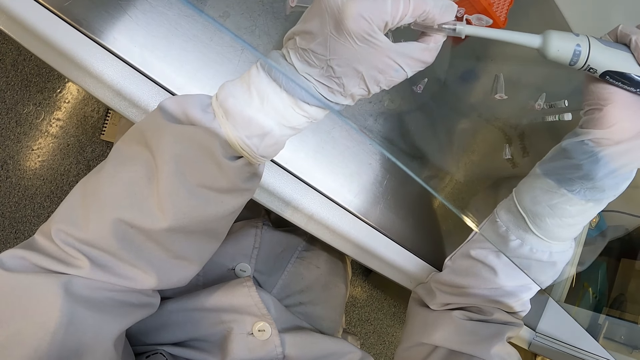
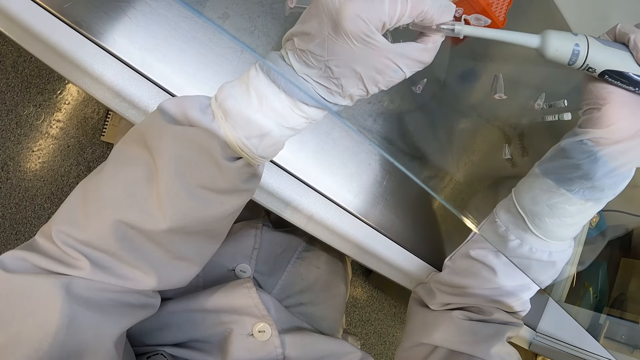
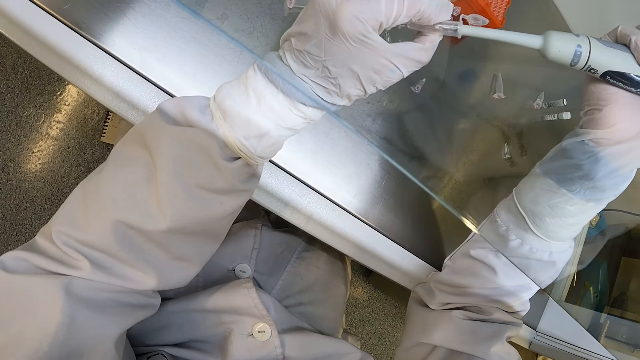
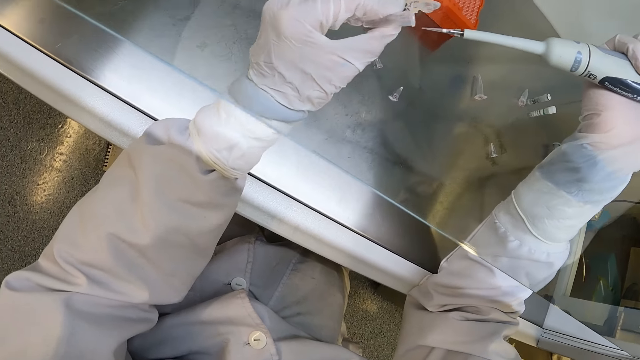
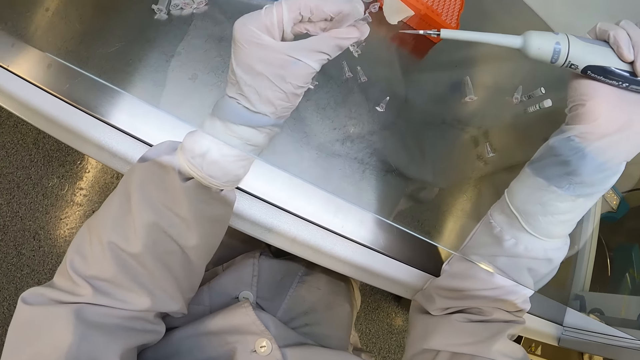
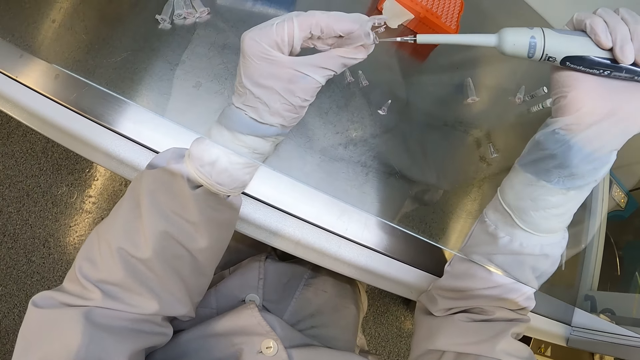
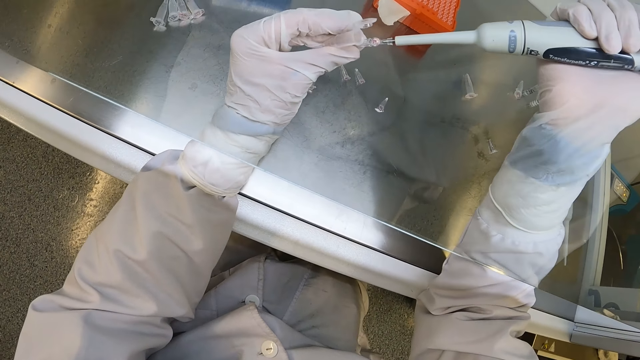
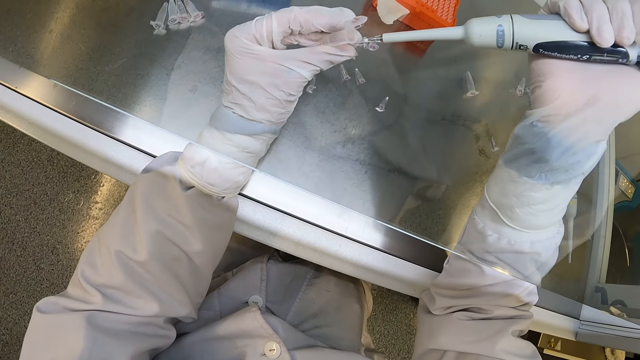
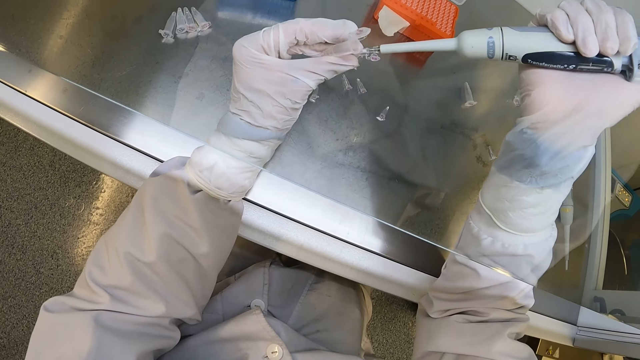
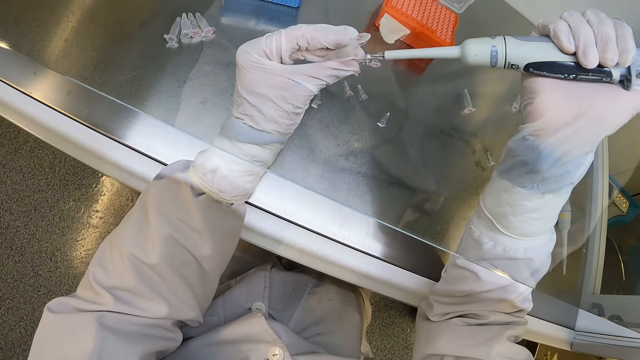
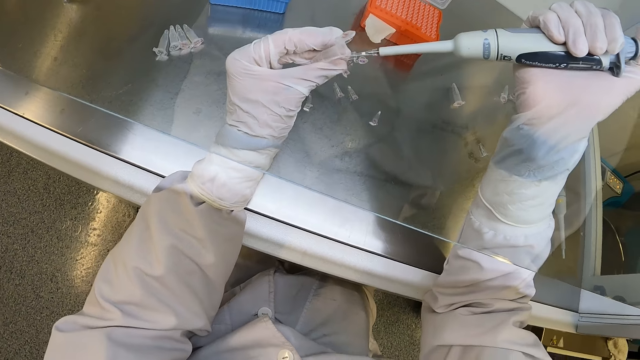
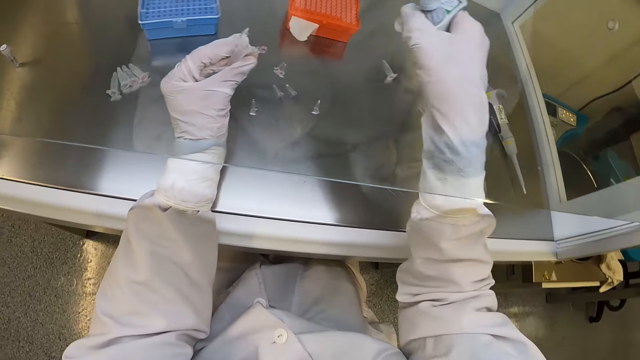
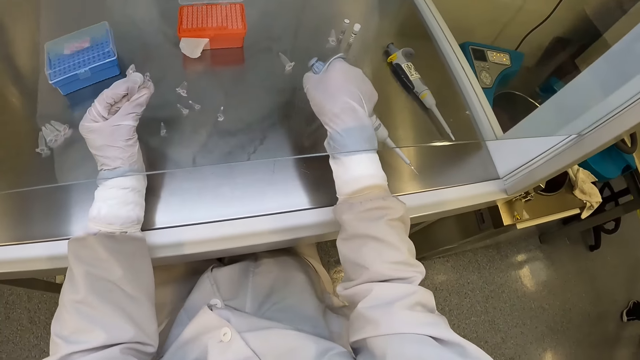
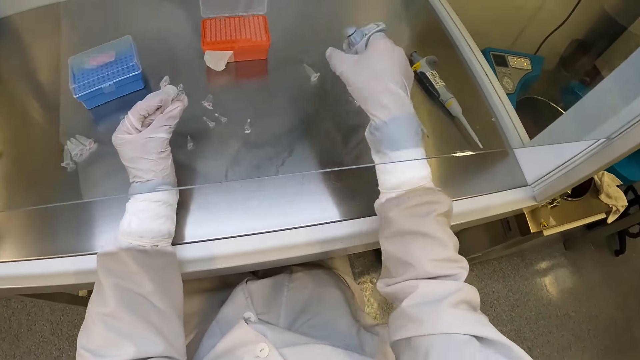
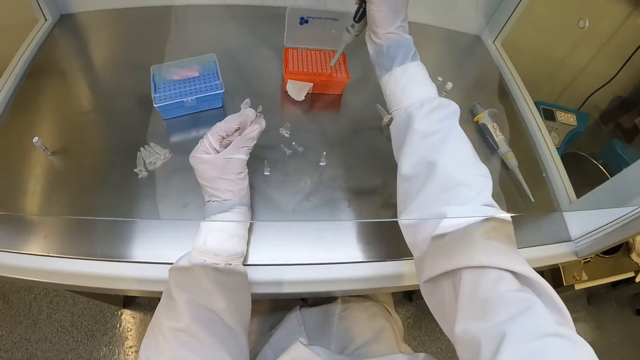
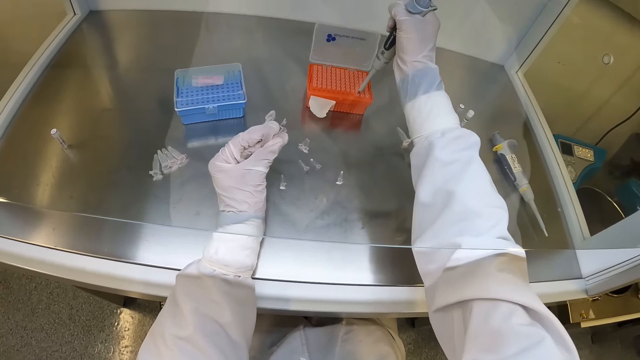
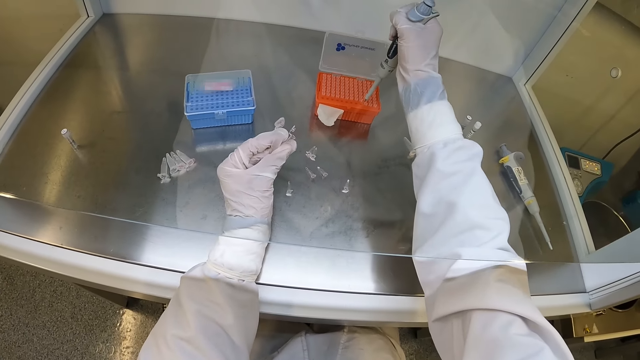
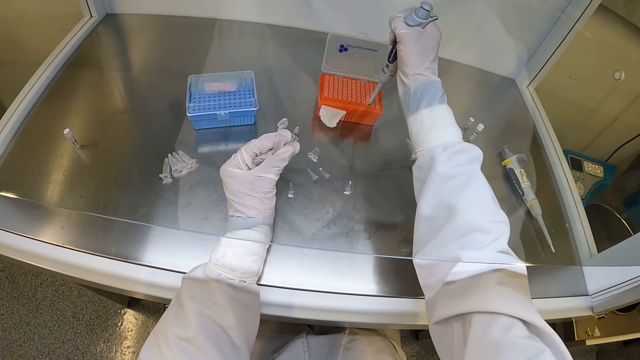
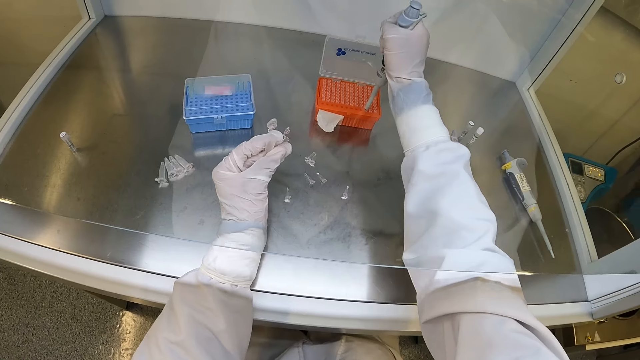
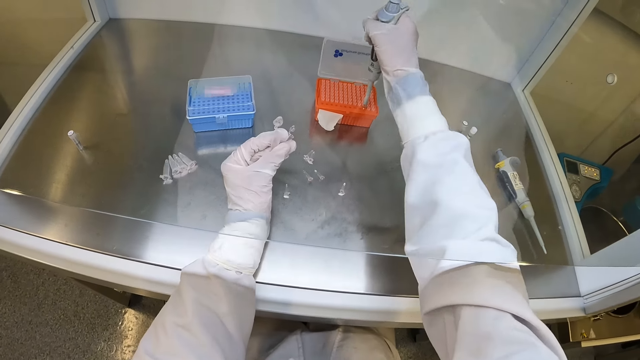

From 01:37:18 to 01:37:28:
The camera wearer ejects the tip of the micropipette from the micropipette in his right hand. He scoops the sample. He picks up a micropipette tip from the box of micropipette tips with the micropipette in his right hand.

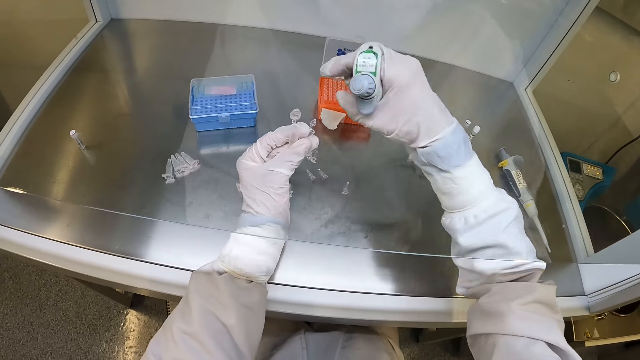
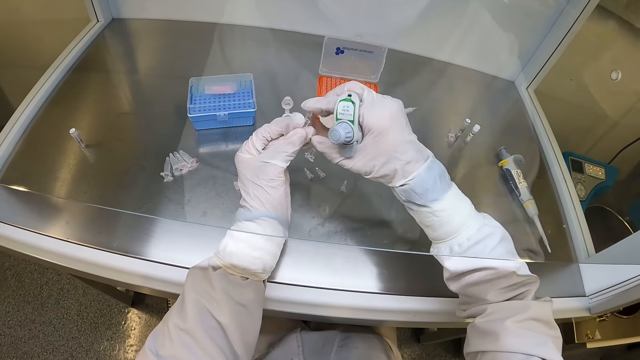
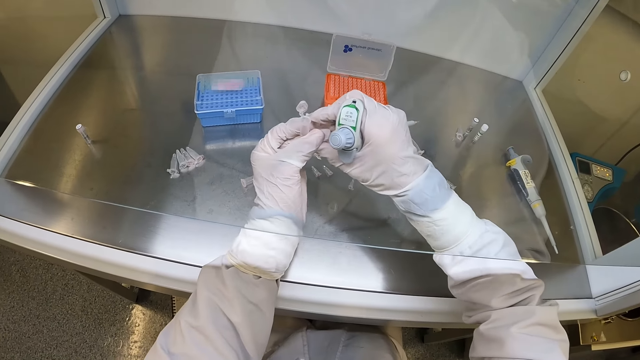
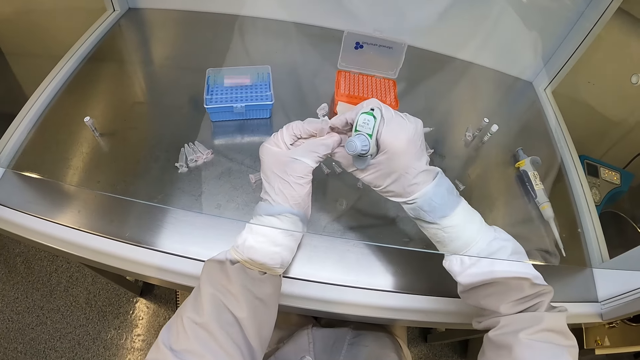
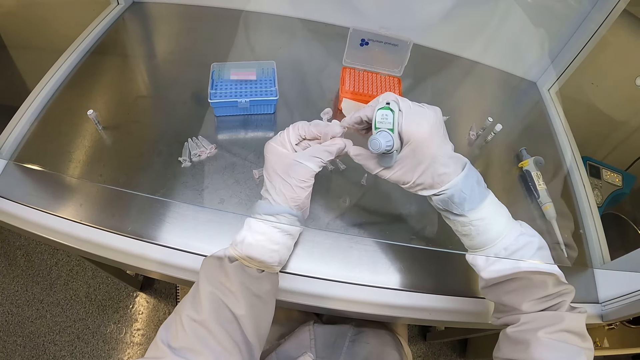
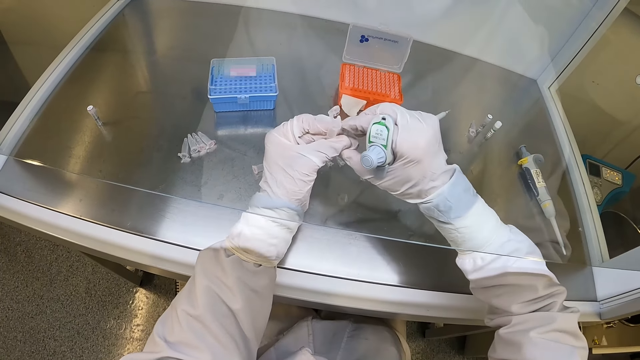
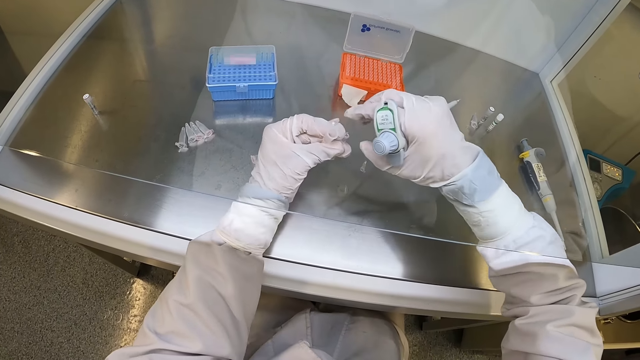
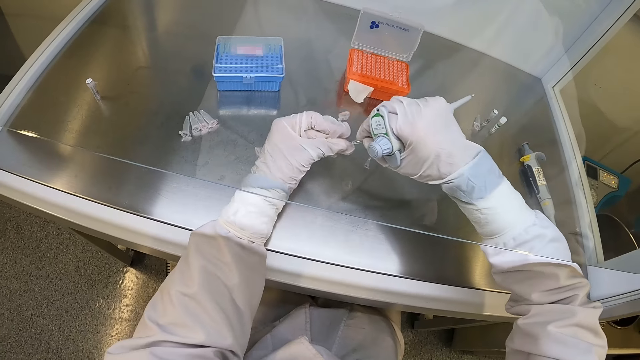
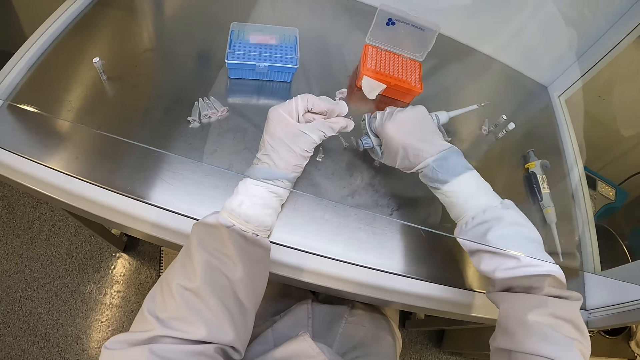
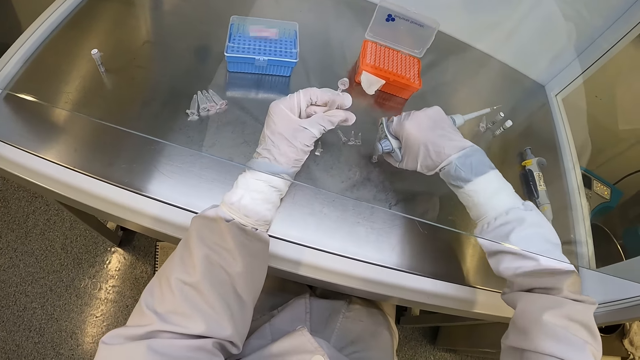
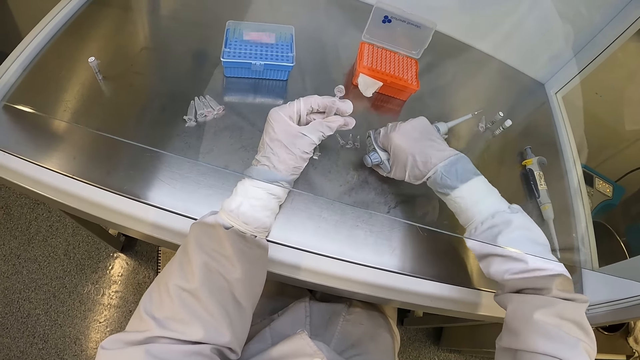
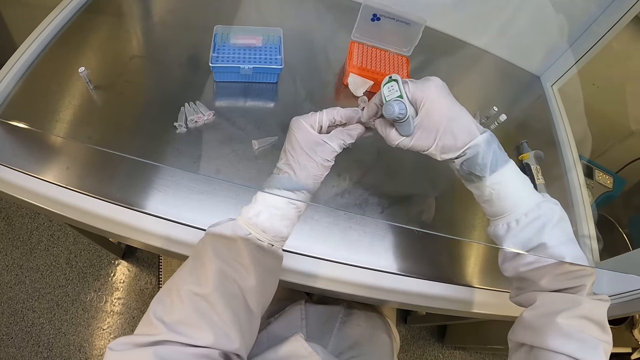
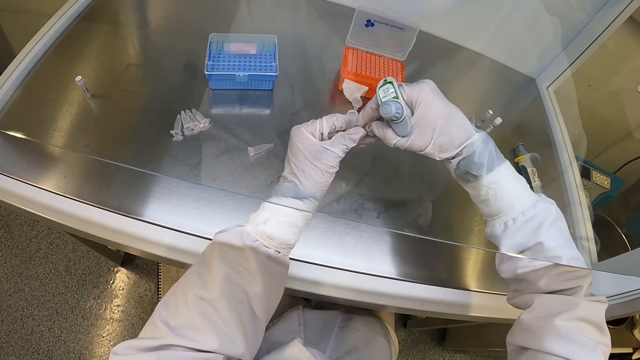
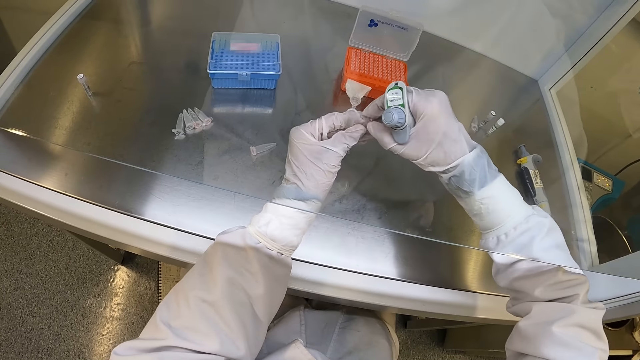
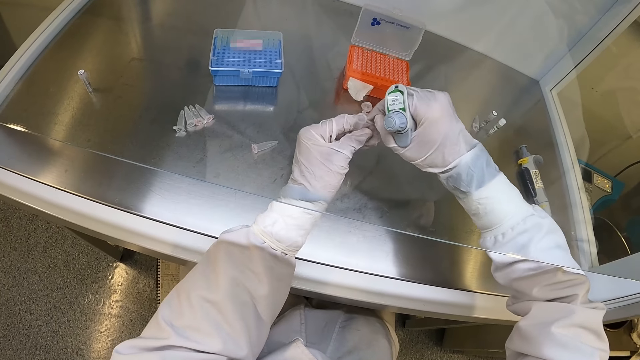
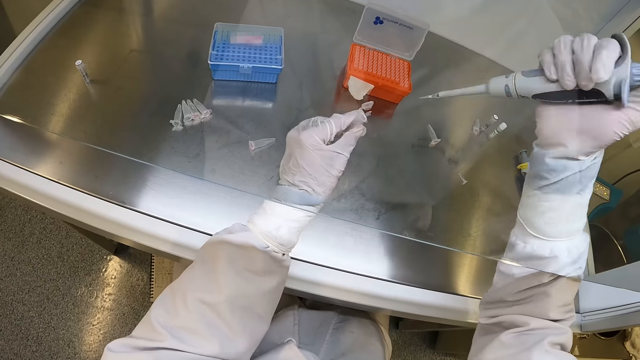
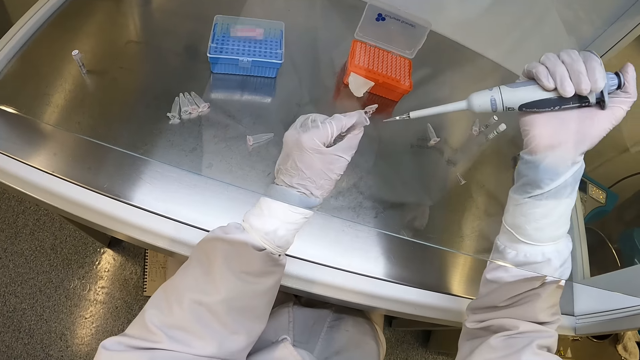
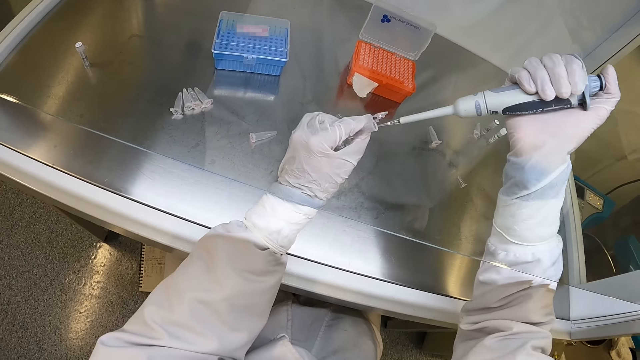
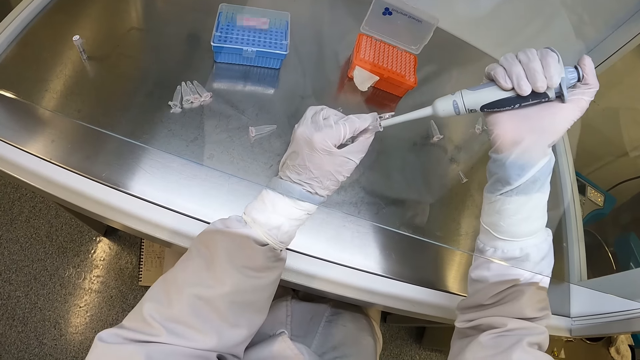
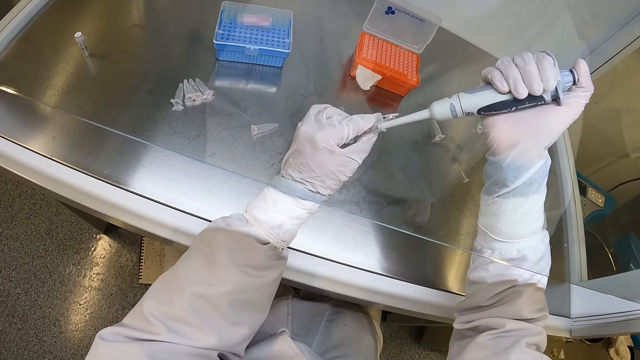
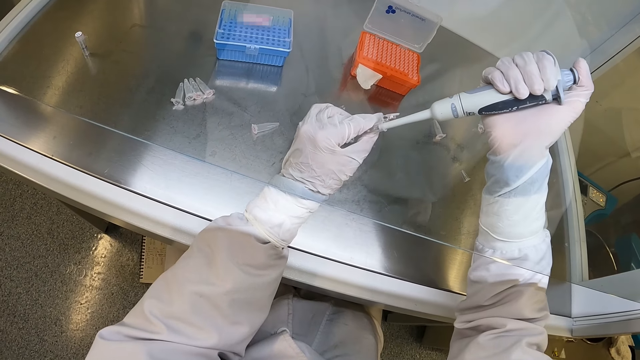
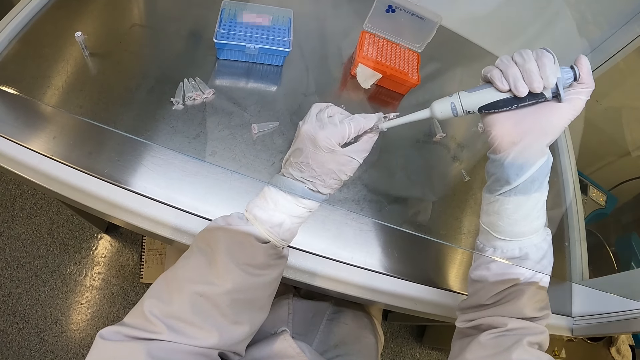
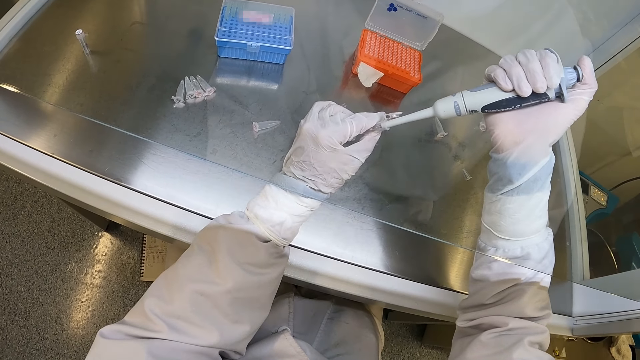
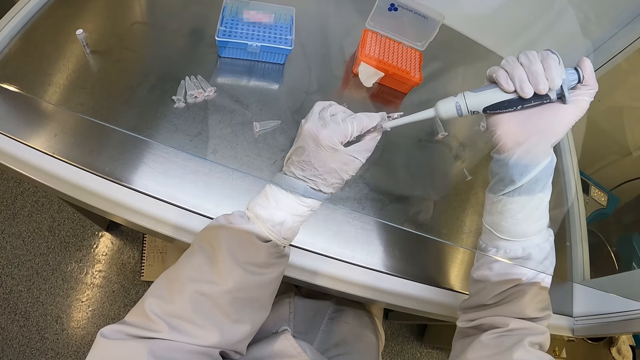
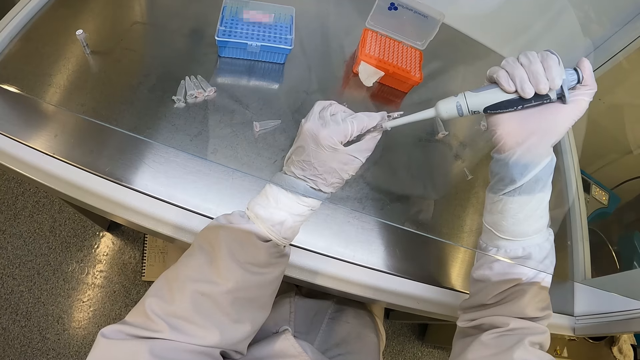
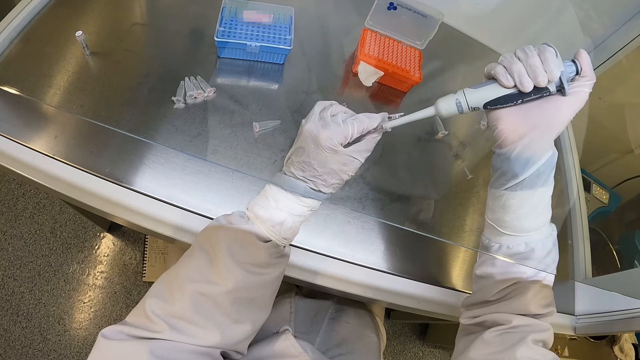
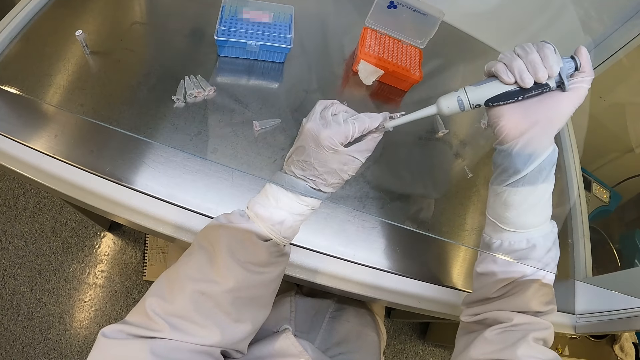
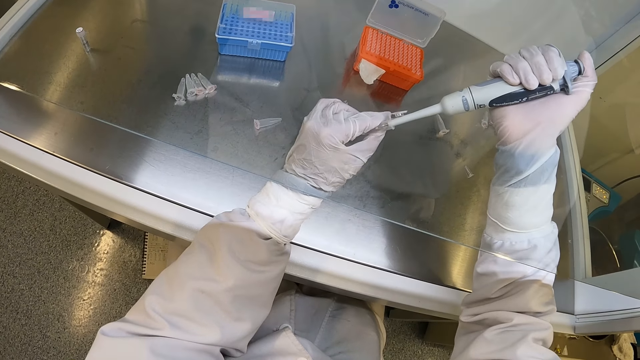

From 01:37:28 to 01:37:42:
The camera wearer closes the centrifuge tube in his left hand with his right hand. He picks the centrifuge tube from his left hand with his right hand. He drops the centrifuge tube on the lab workbench with his right hand. He picks a centrifuge tube from the lab workbench with his right hand. He passes the centrifuge tube to his left hand with his right hand. He opens the centrifuge tube in his left hand with his right hand. He transfers some syrup into the centrifuge tube from the micropipette in his right hand.
